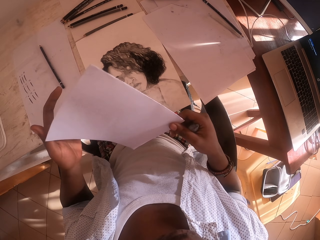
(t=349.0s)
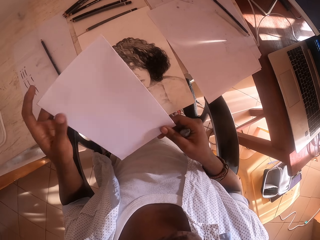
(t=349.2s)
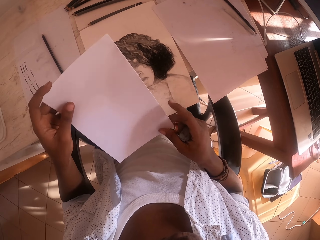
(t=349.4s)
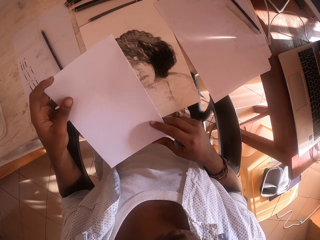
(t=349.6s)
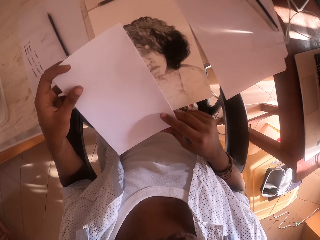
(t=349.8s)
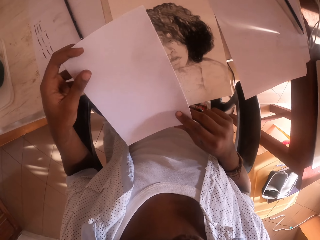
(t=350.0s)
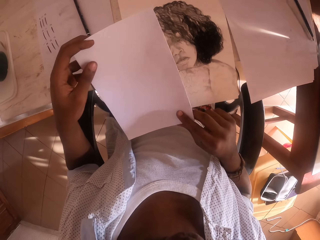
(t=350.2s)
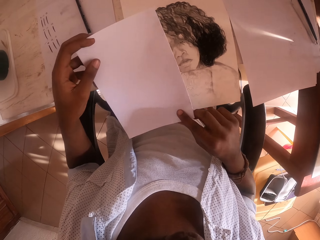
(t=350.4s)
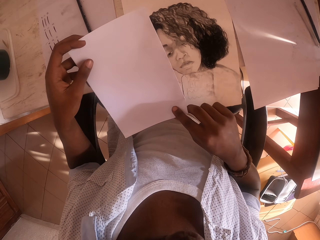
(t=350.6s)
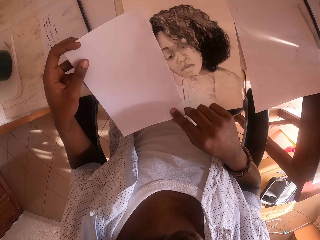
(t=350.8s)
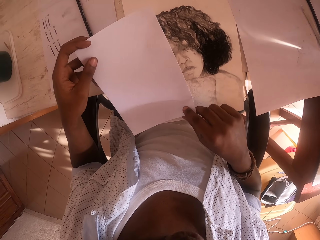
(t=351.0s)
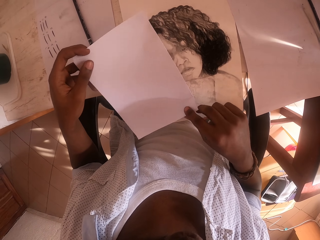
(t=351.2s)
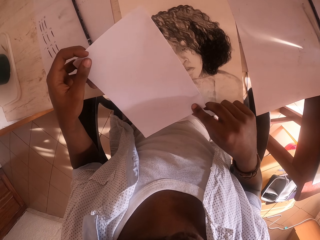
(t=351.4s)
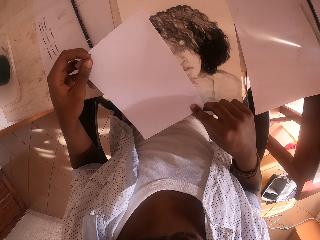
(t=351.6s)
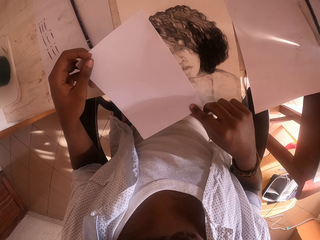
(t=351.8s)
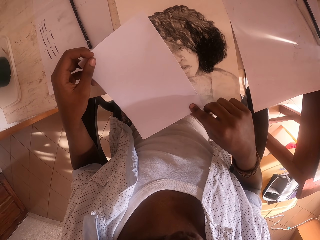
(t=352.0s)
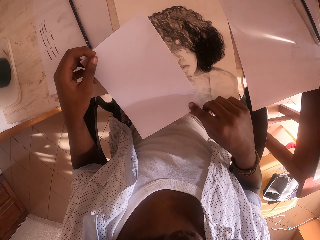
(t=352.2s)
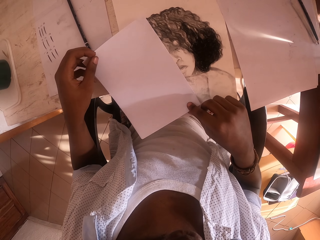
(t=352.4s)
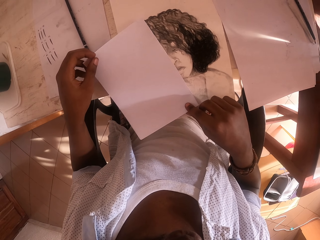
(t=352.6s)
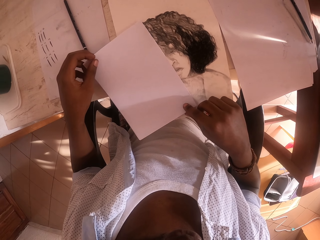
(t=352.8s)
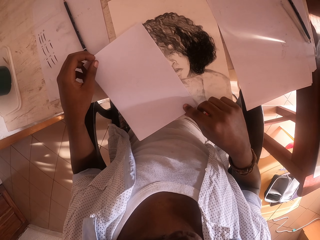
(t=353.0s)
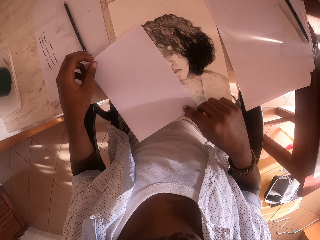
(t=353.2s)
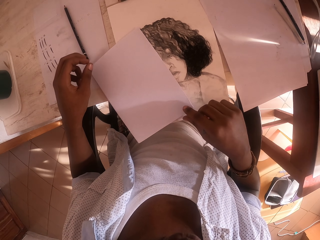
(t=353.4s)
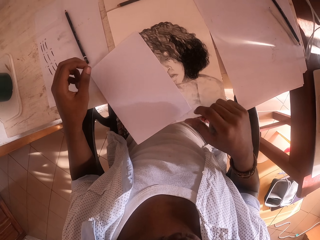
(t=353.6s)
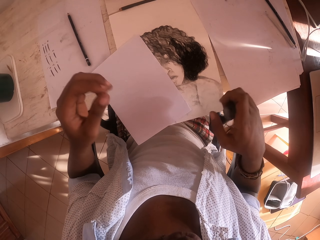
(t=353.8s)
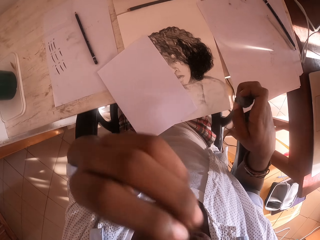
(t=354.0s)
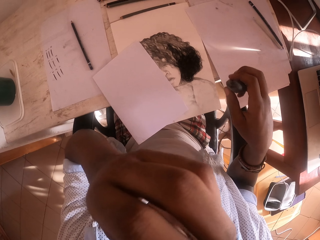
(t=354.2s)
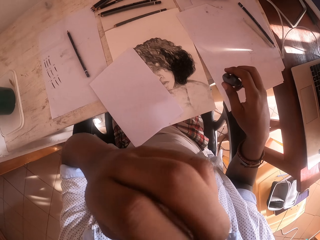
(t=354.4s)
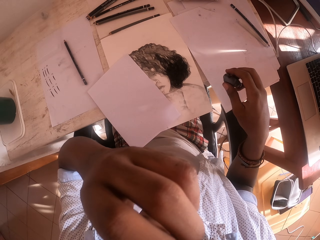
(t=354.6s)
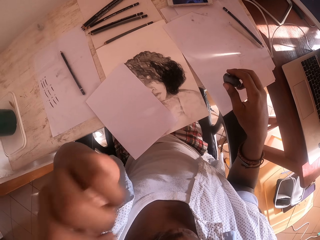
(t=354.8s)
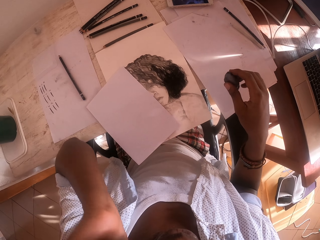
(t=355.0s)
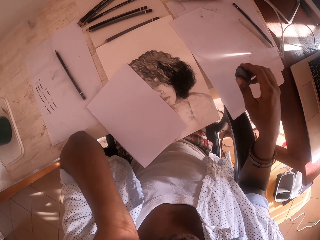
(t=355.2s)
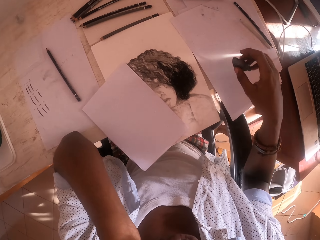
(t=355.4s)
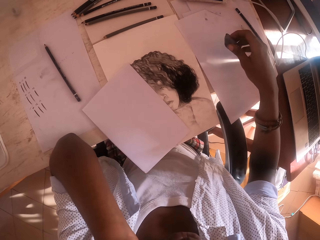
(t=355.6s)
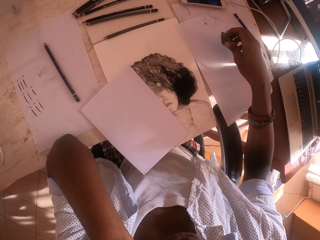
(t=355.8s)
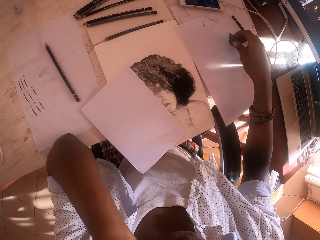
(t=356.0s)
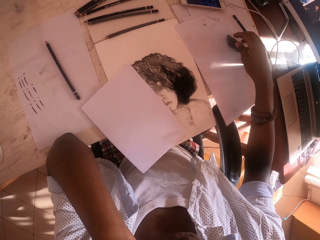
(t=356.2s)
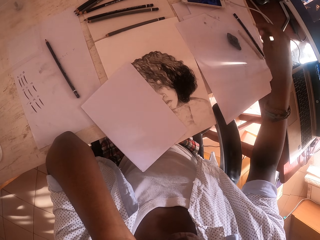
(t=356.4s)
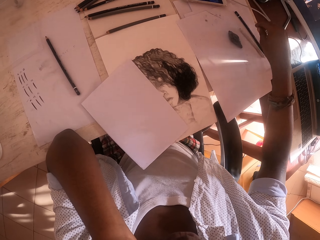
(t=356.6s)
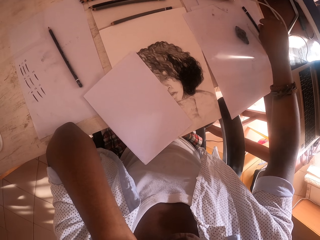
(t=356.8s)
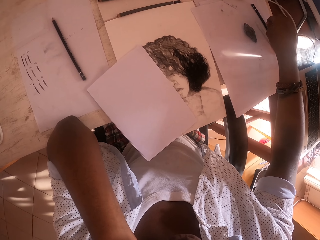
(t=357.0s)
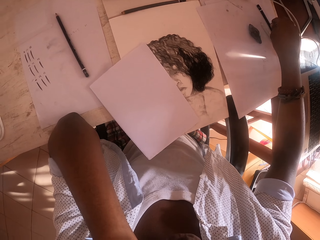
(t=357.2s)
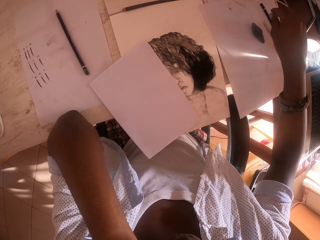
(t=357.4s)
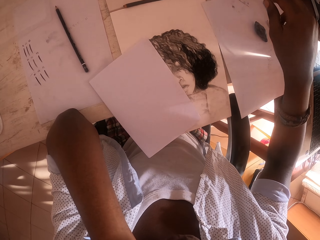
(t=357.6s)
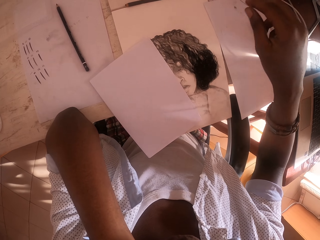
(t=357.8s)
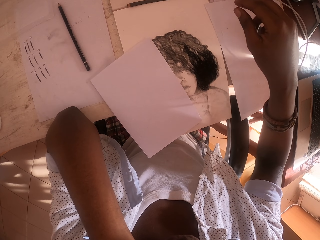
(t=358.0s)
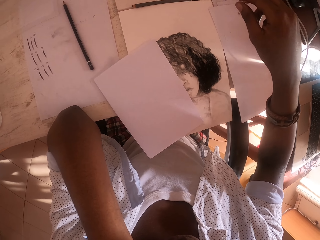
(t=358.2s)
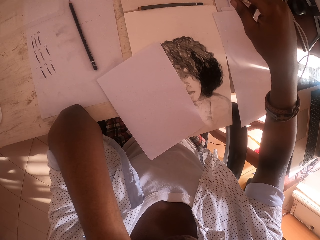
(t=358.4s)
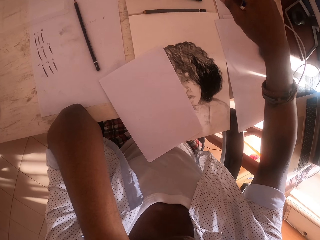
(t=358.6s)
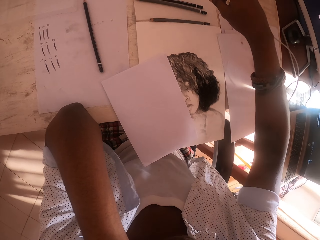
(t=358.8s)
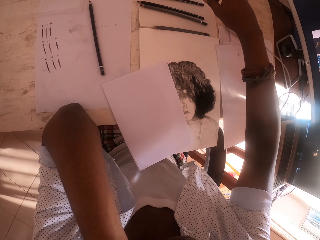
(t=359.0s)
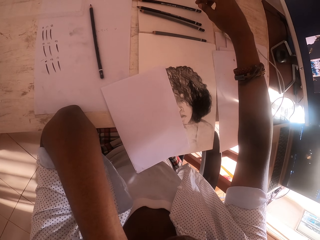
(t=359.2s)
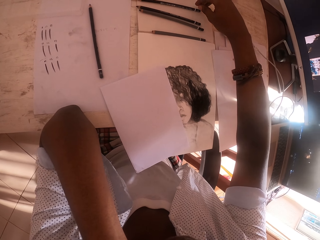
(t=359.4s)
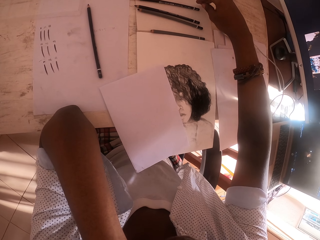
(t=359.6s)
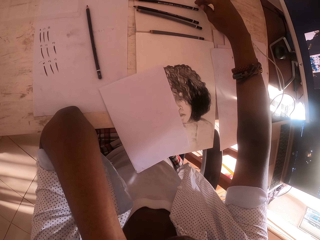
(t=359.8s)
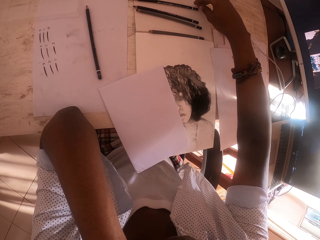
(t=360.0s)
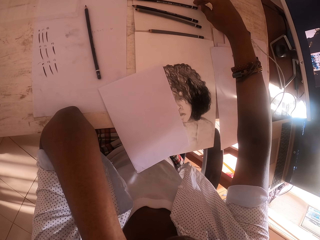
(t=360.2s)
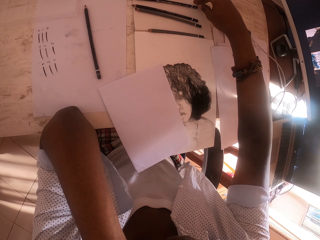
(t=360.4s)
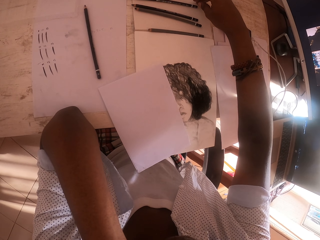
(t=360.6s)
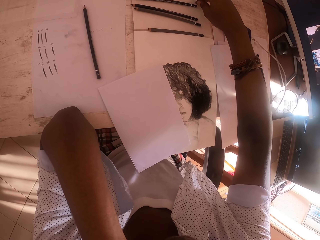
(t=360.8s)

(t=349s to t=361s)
The camera wearer puts the piece of paper on the sketch. He touches his face with his left hand. He puts the rubber on the table.

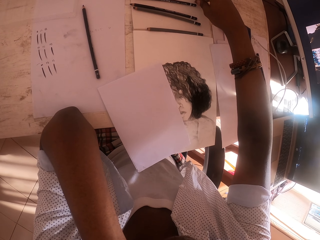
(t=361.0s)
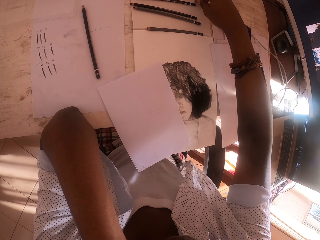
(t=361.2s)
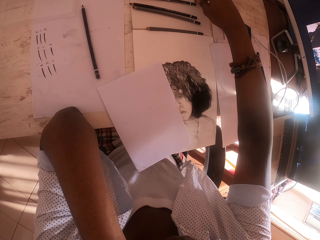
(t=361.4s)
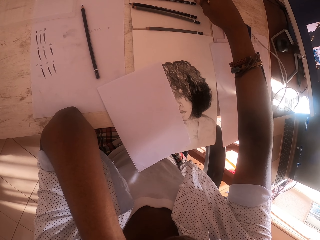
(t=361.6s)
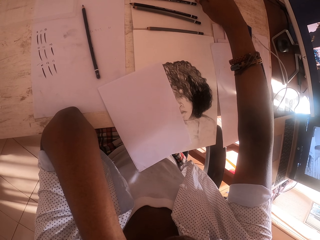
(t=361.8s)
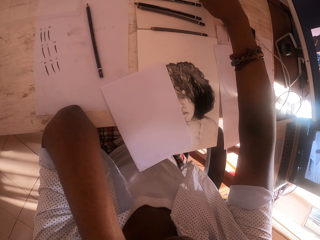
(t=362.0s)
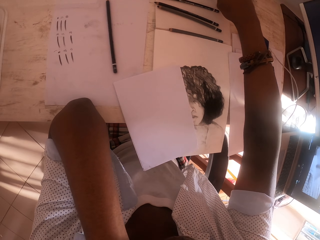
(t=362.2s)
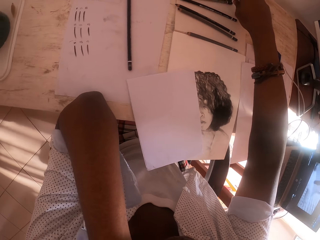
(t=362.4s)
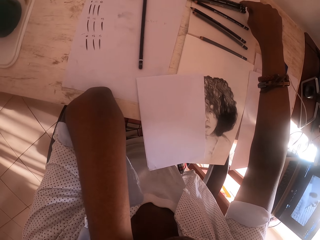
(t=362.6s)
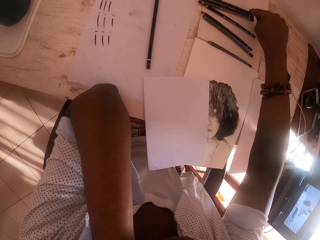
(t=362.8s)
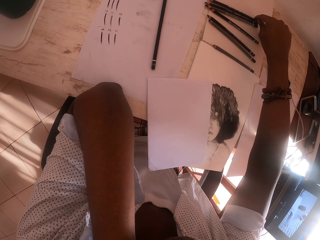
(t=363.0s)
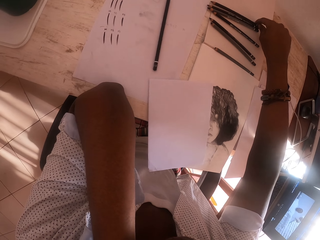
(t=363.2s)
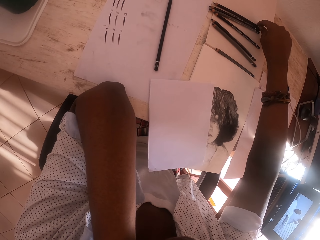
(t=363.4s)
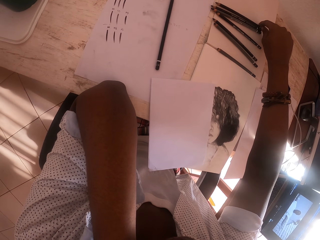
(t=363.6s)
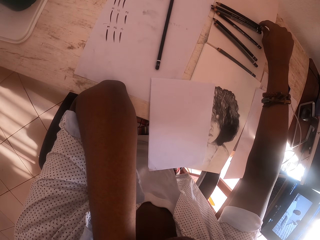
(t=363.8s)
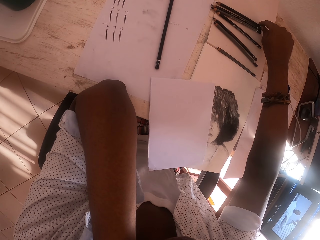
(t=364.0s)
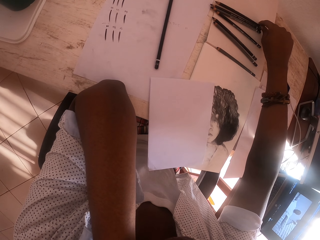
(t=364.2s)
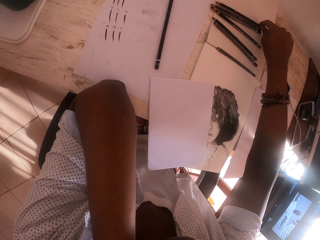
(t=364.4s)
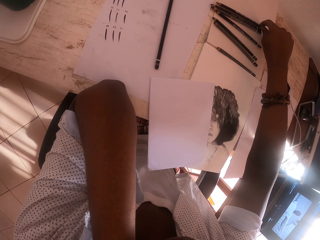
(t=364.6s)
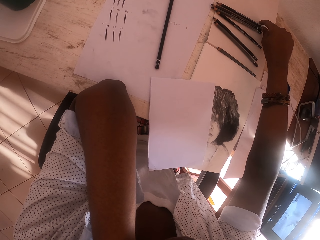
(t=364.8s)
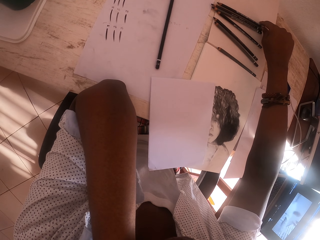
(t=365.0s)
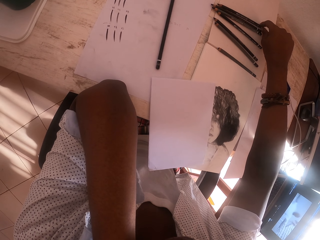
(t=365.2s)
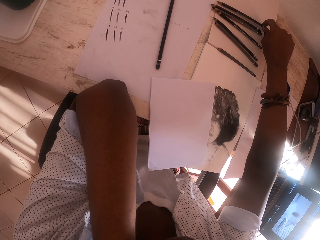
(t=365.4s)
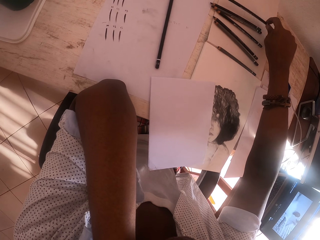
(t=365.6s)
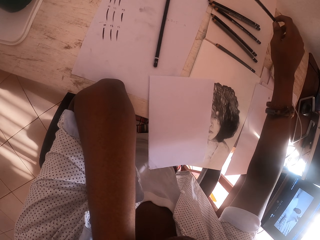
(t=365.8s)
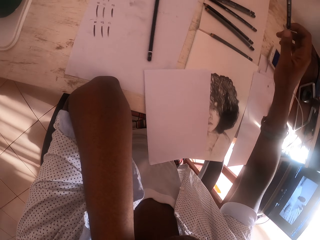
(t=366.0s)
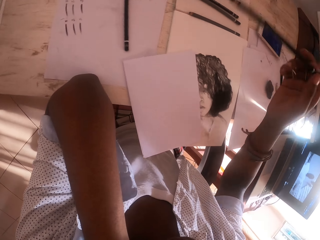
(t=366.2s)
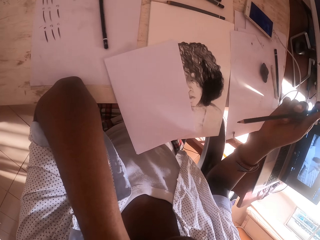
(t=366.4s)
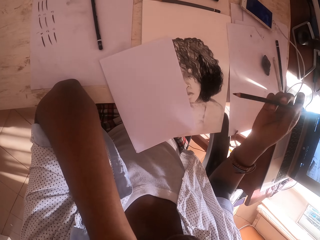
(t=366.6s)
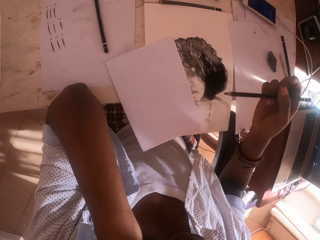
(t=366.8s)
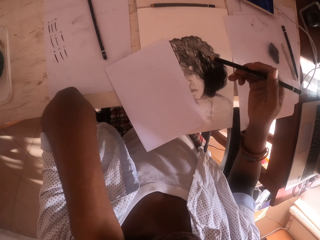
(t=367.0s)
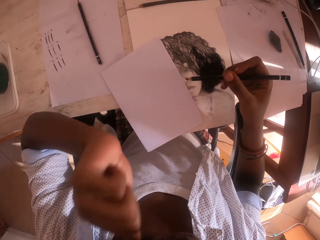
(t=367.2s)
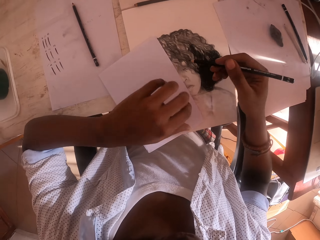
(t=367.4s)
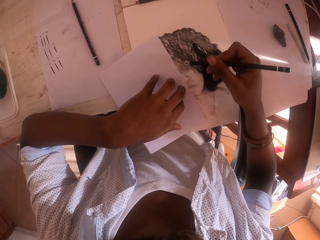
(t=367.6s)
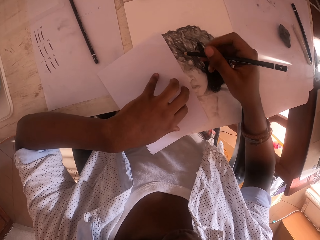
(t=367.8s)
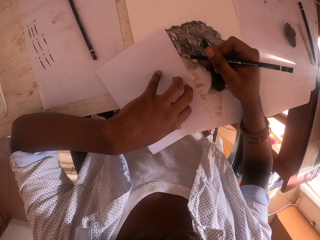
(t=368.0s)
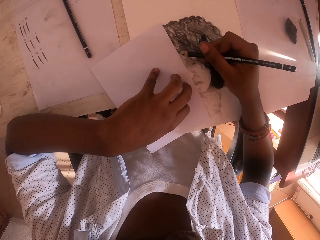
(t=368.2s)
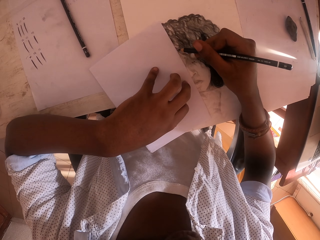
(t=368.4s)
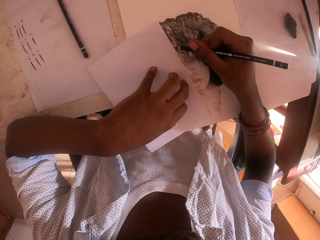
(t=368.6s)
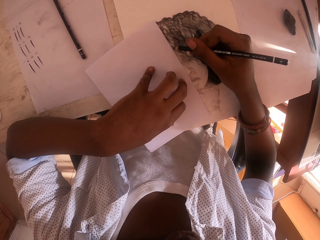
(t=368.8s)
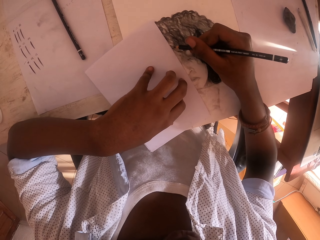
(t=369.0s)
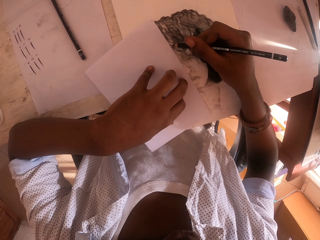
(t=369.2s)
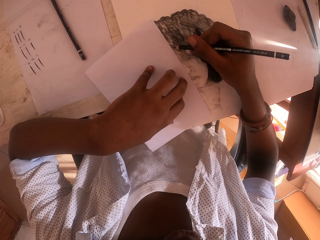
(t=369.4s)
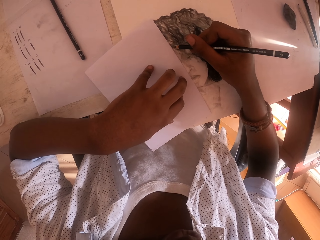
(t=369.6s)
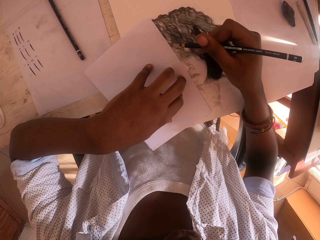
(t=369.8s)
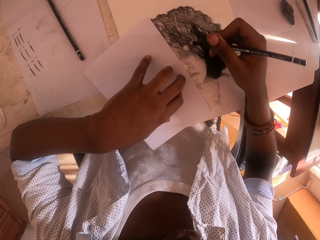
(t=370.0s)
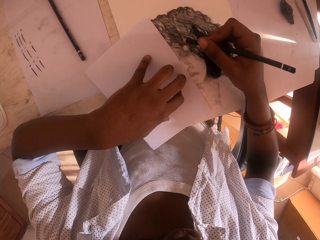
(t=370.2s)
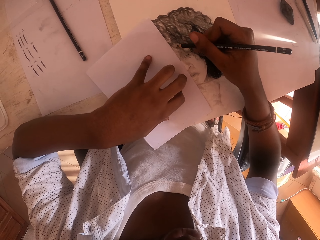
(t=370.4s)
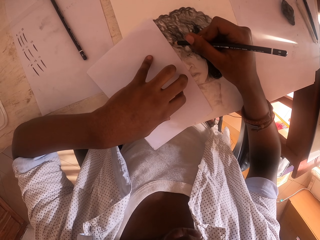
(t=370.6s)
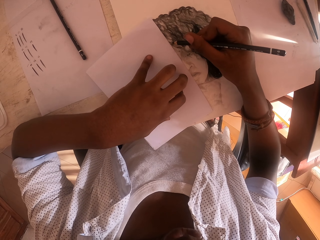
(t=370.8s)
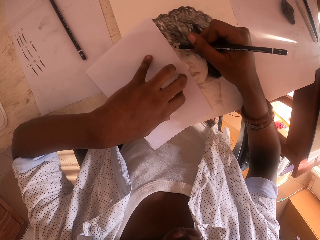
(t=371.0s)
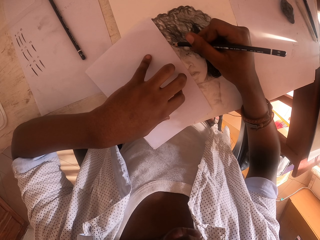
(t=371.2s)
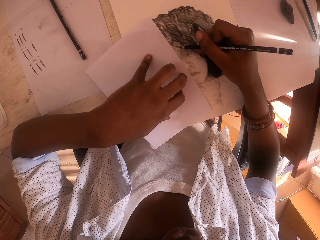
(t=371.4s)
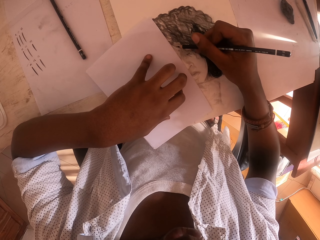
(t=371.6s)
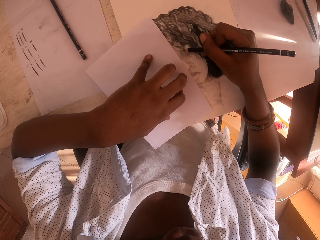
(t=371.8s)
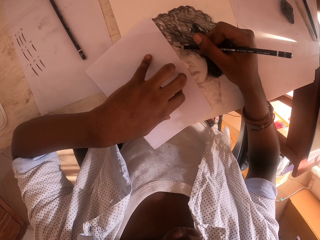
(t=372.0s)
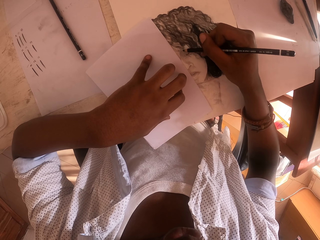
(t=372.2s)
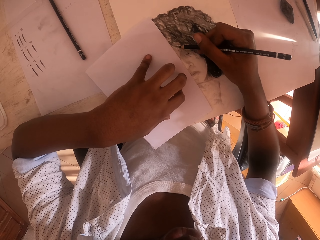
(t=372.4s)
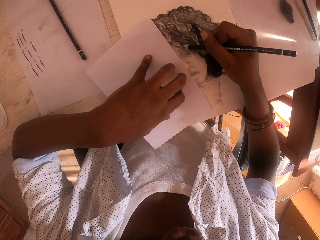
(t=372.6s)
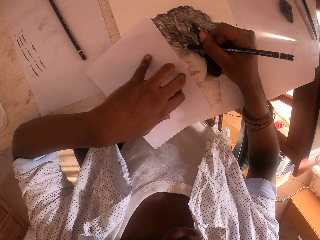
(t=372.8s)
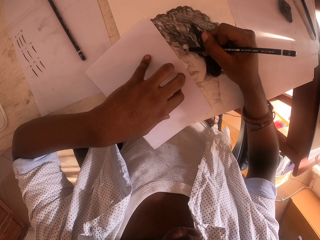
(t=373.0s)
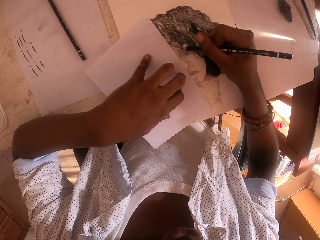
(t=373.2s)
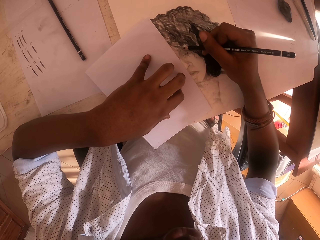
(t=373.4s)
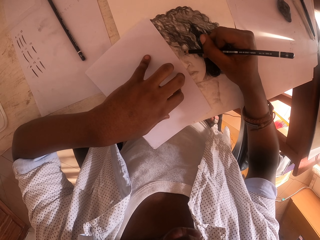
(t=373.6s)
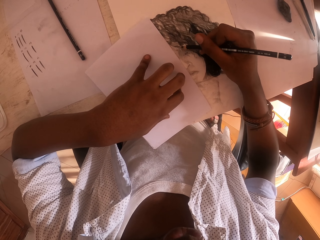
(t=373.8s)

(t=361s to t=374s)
The camera wearer picks up a pencil or color pencil. They colour the art with the color pencil.
